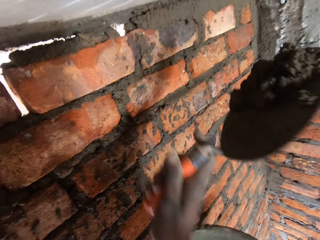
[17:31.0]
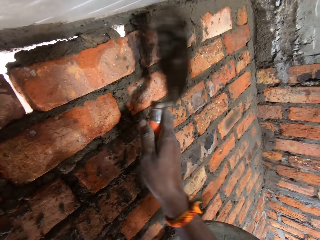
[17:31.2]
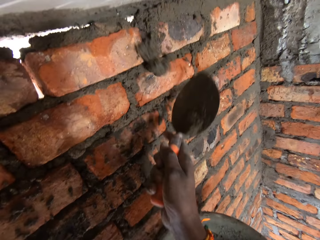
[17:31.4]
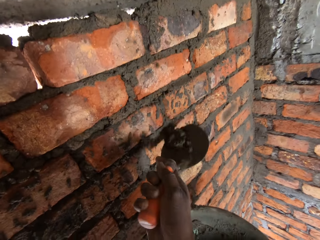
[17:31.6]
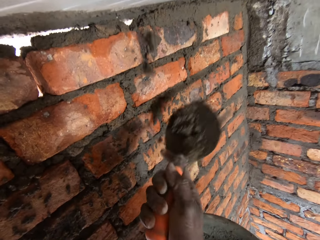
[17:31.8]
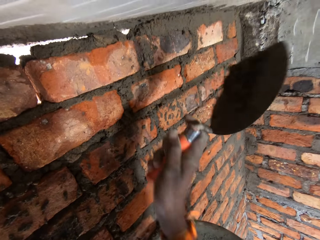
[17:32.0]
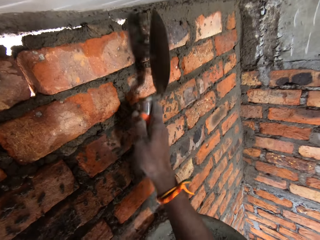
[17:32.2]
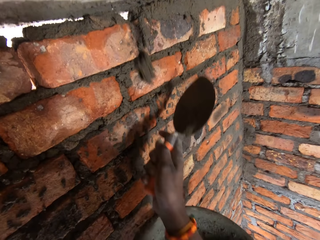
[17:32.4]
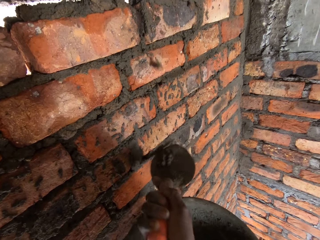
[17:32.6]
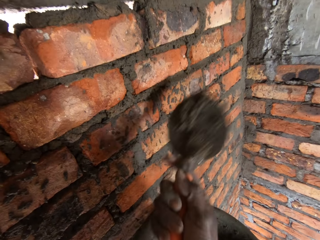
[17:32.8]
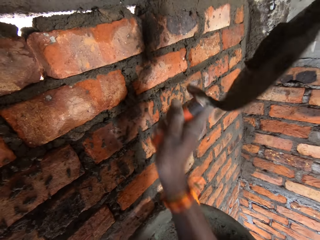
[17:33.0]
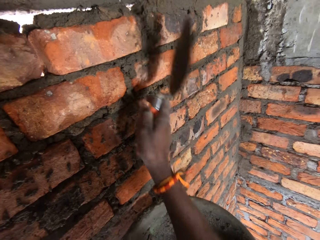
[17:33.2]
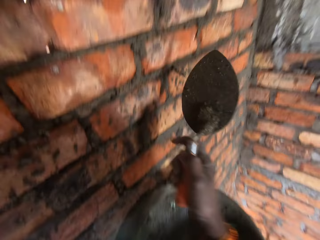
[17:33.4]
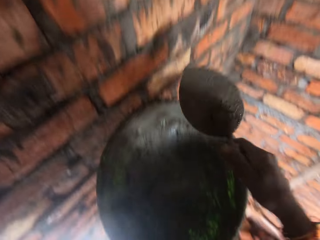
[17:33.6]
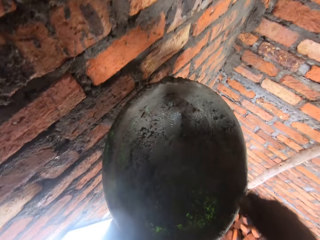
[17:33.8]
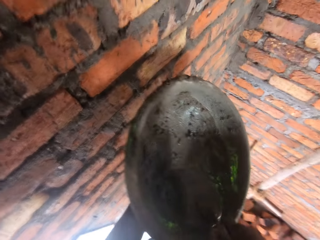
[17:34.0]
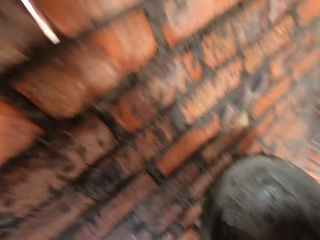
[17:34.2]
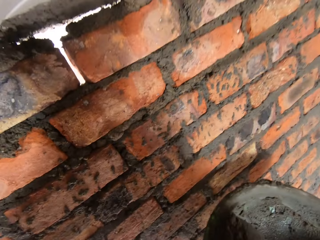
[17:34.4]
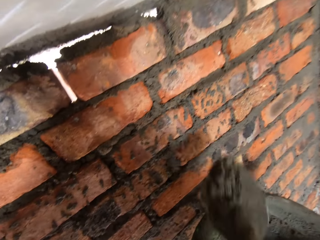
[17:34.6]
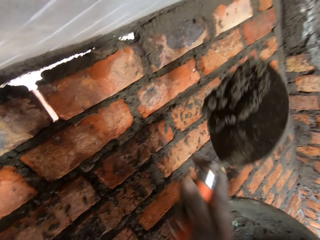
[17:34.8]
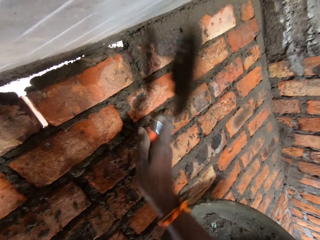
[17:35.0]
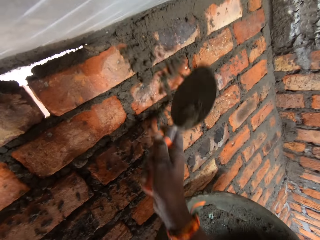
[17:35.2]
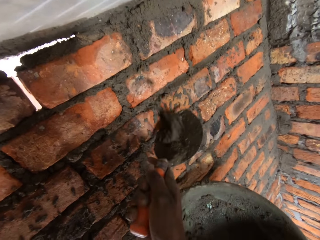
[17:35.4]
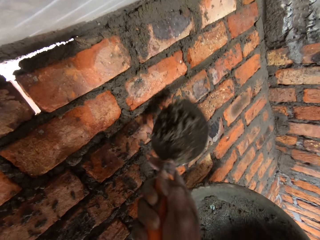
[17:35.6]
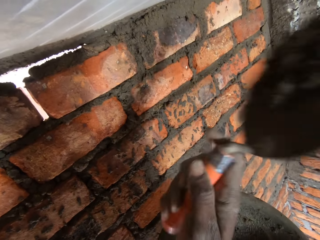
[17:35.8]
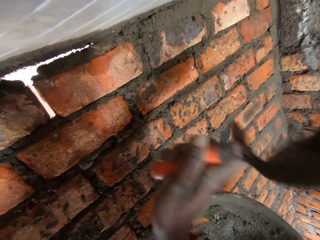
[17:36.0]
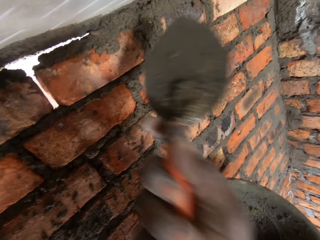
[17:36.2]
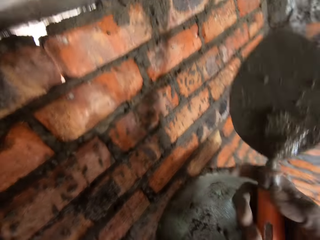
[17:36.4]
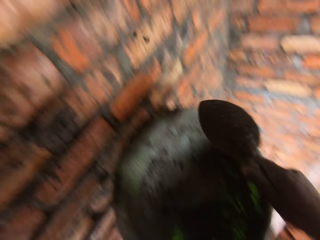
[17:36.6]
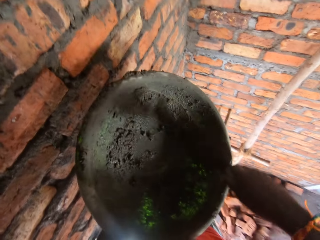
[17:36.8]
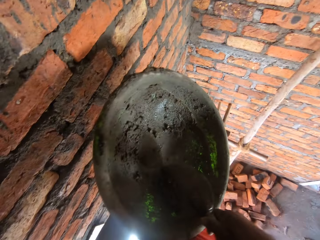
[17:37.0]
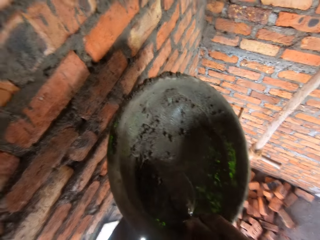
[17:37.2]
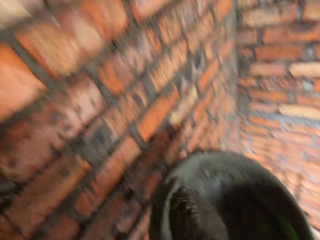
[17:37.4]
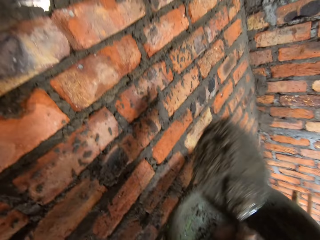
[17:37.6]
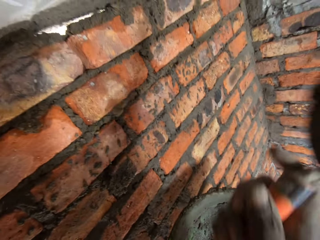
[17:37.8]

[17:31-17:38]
The camera wearer throws concrete on the brick wall repeatedly. They scoop concrete with the brick trowel. They throw concrete on the brick wall. They throw concrete on the brick wall again. They scoop concrete with the brick trowel.
